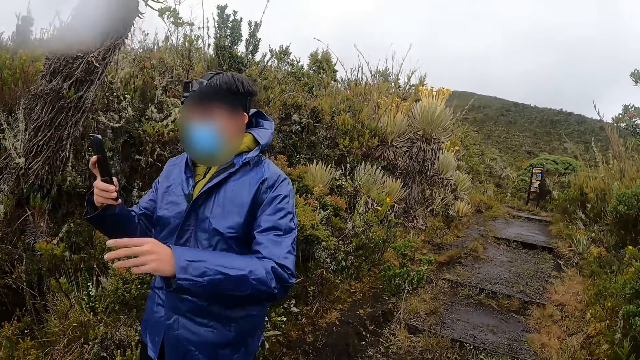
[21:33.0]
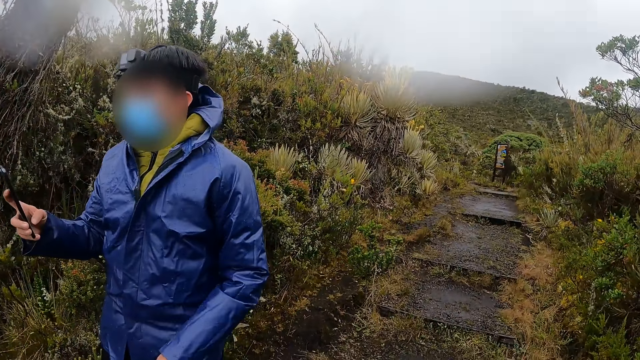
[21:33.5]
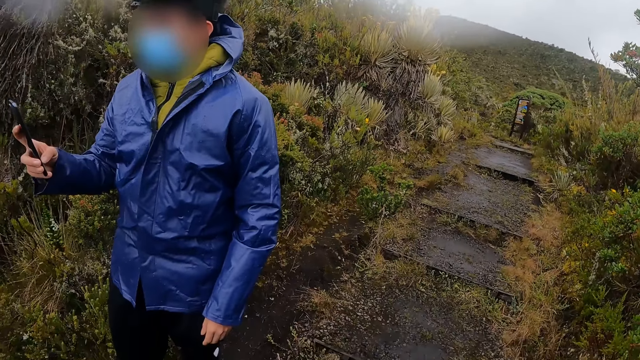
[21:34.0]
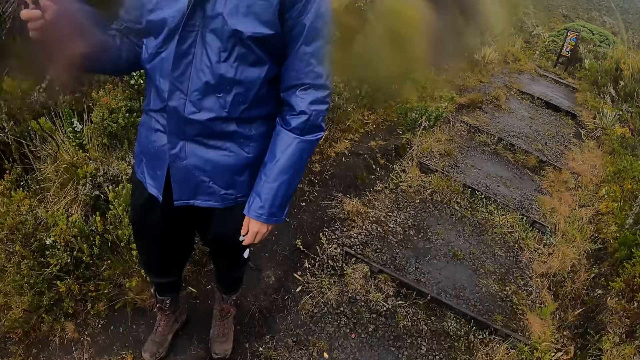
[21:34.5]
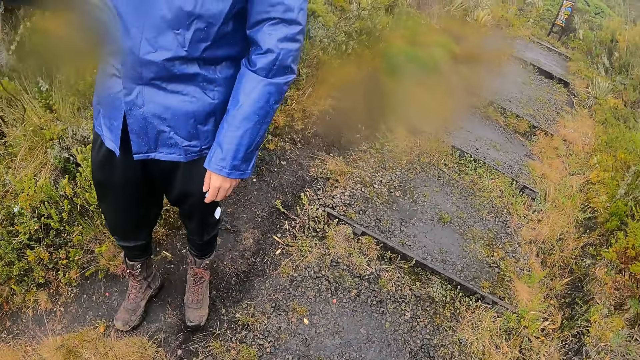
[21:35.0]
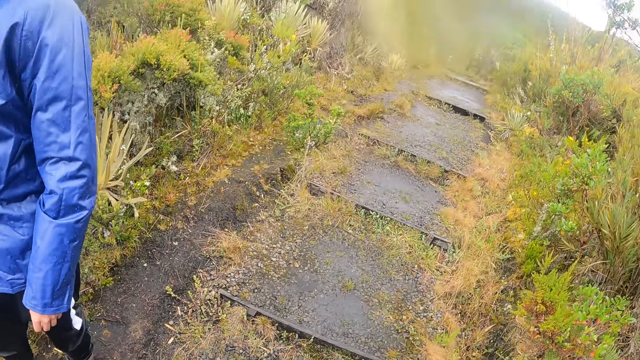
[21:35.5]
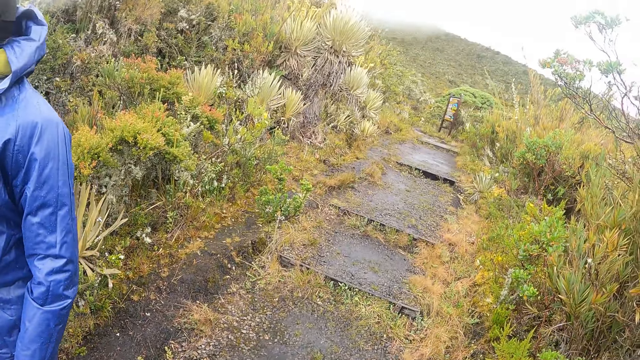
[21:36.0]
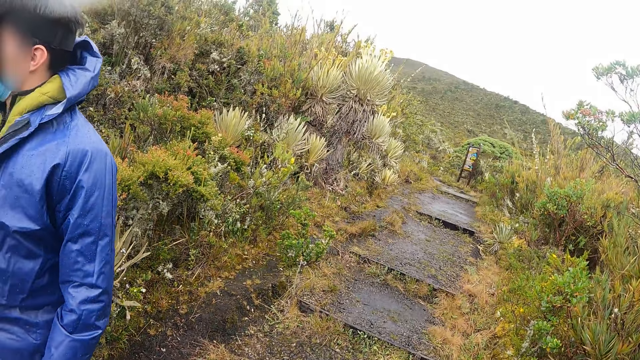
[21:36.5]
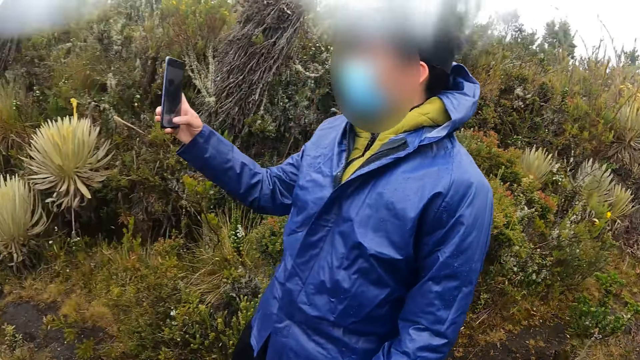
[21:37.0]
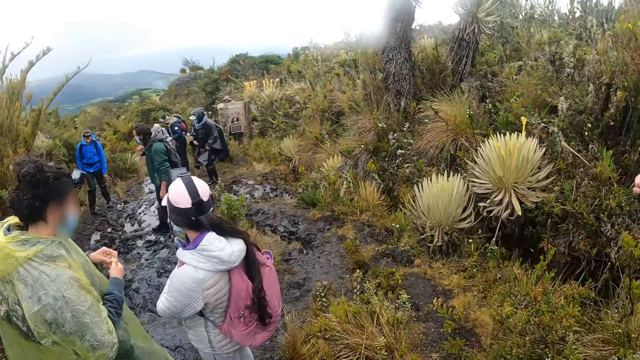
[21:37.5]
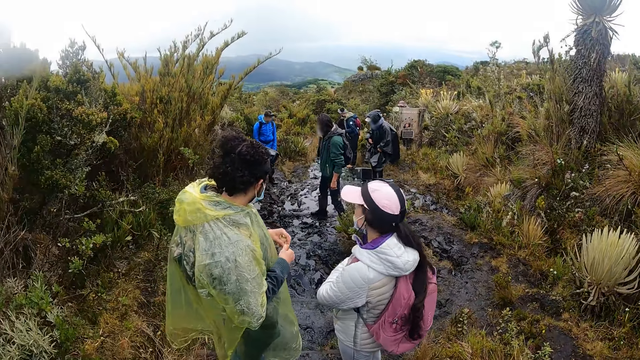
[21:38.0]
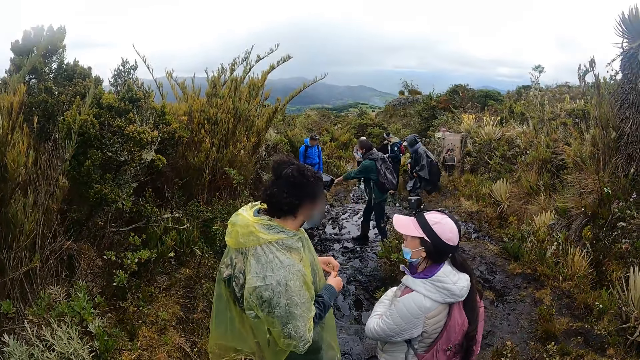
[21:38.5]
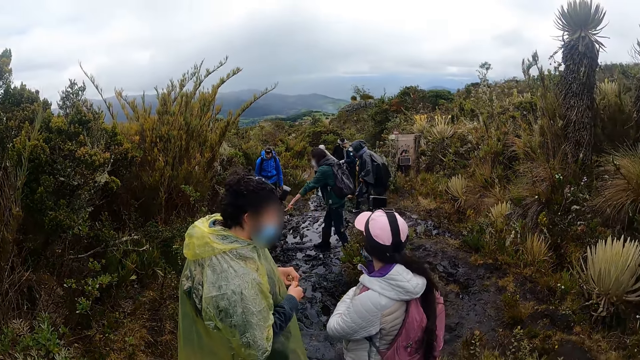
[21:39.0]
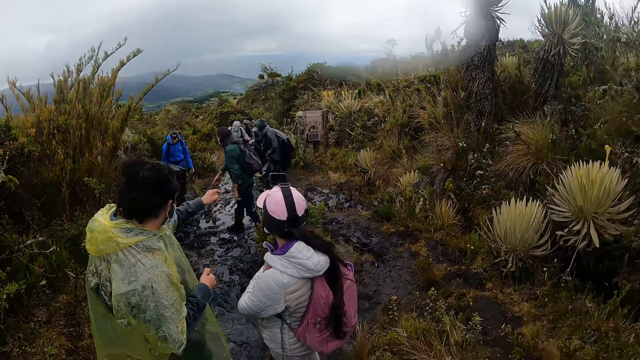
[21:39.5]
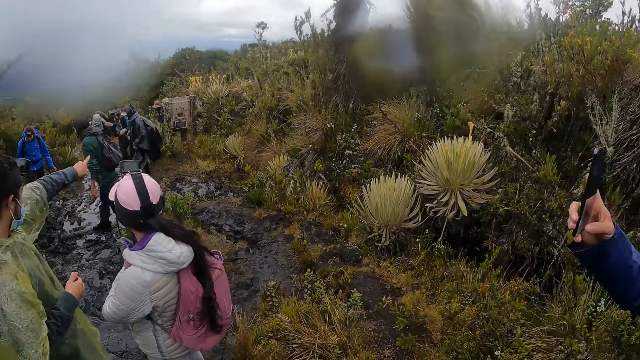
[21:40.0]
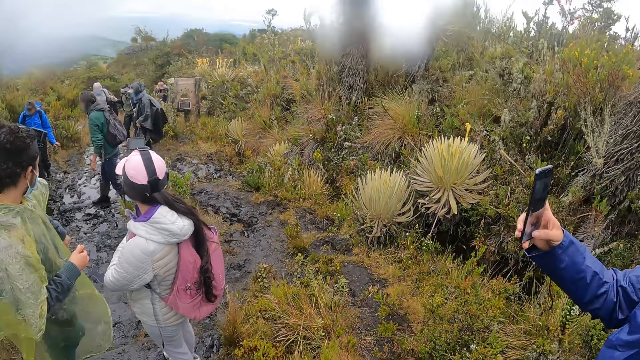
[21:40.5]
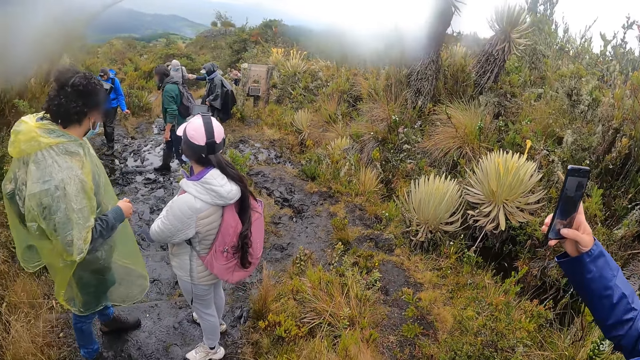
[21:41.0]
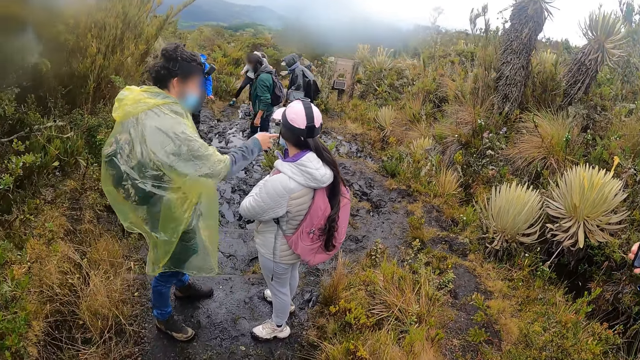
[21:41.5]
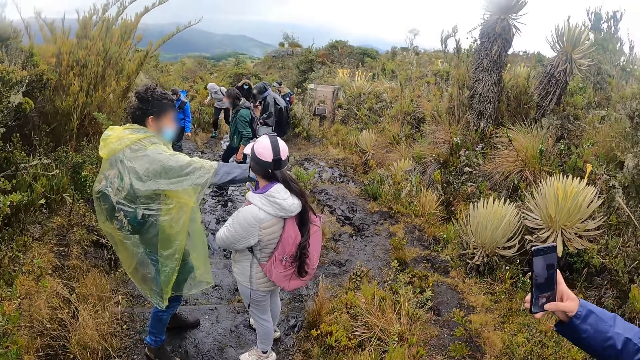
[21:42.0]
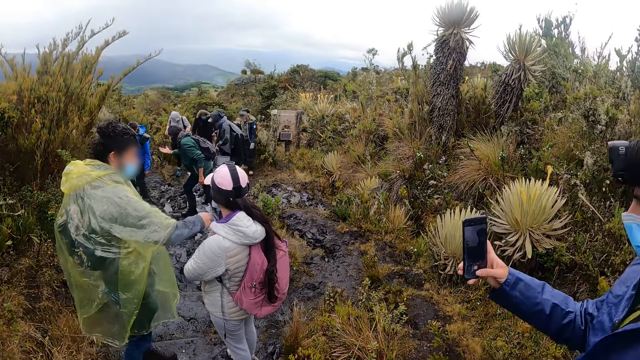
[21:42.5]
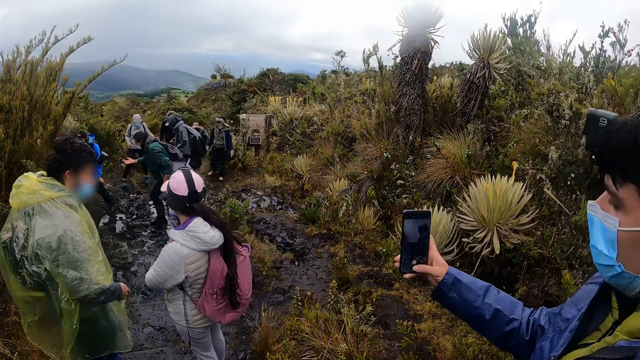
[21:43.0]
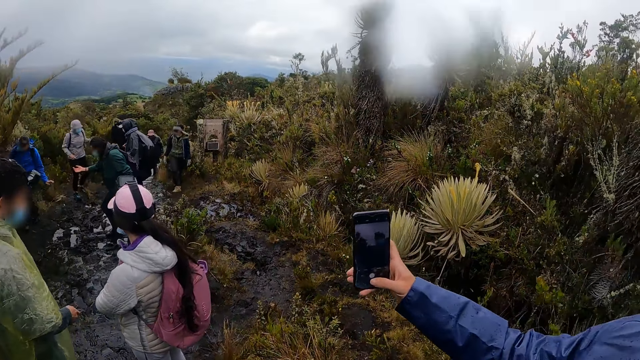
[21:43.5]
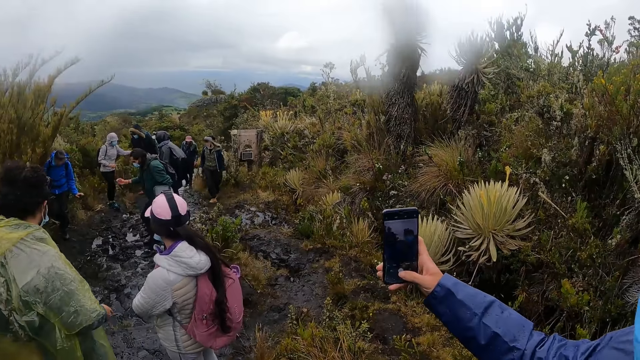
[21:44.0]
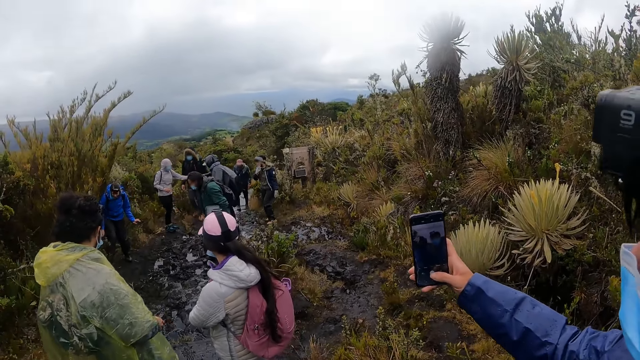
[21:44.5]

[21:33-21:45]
The camera wearer looks around. The man interacts with the woman.

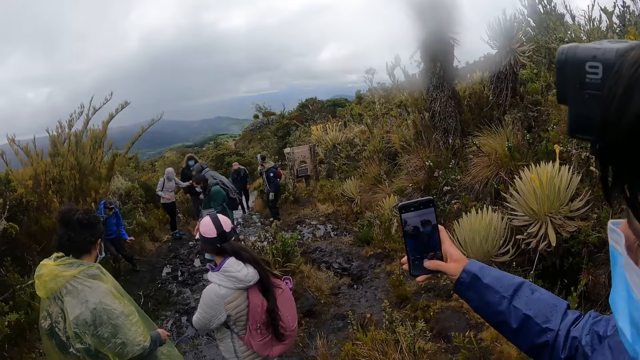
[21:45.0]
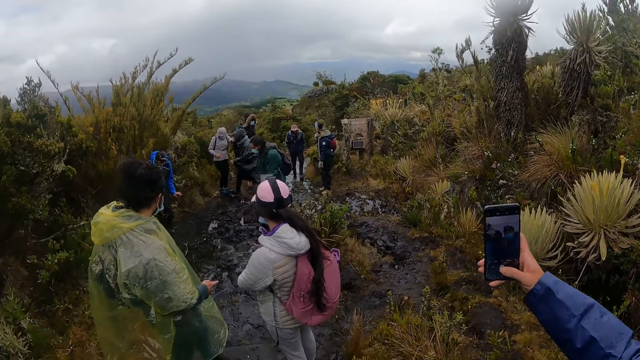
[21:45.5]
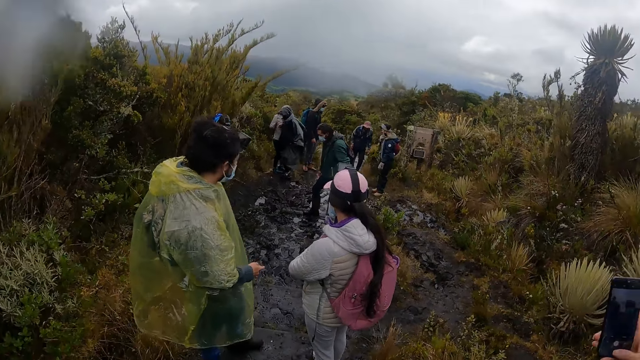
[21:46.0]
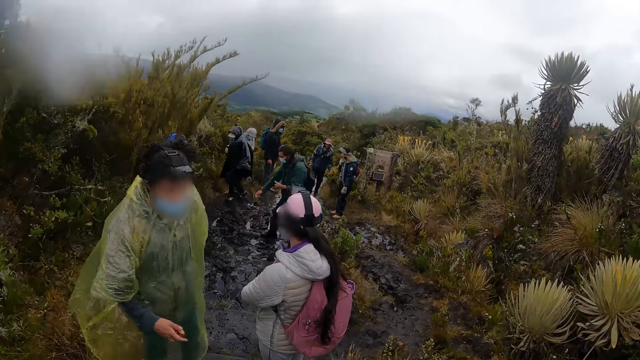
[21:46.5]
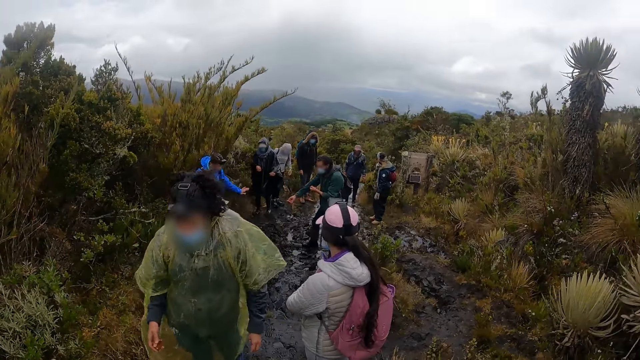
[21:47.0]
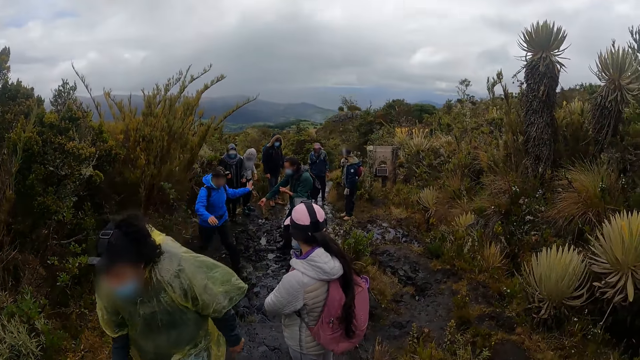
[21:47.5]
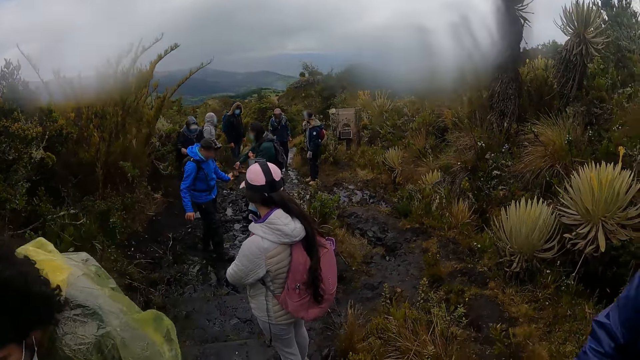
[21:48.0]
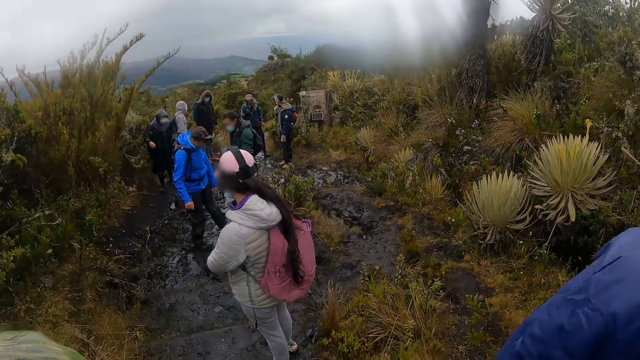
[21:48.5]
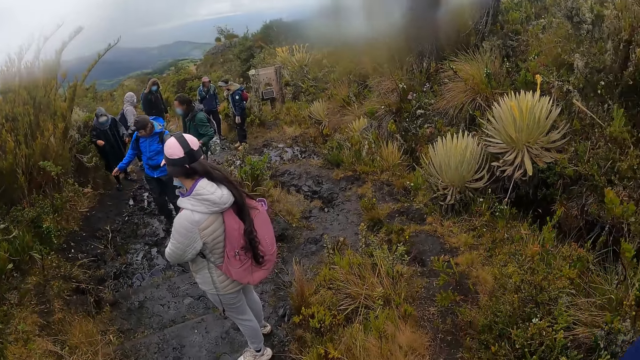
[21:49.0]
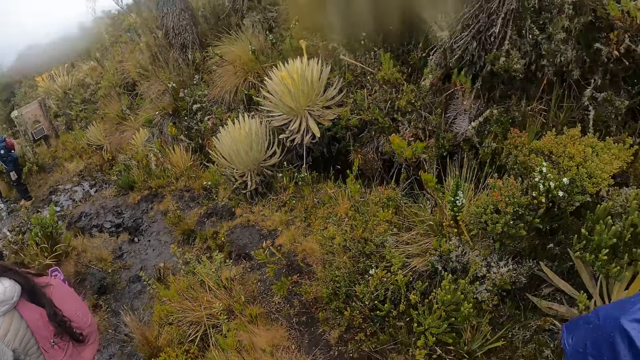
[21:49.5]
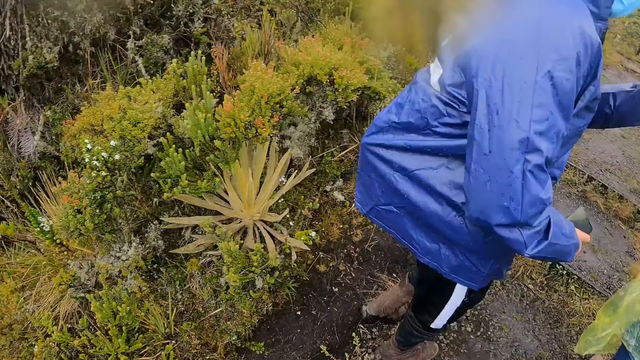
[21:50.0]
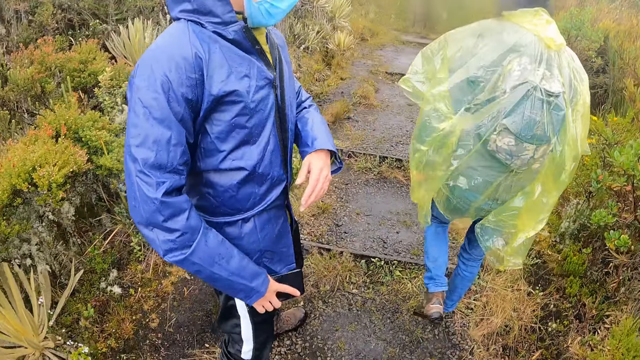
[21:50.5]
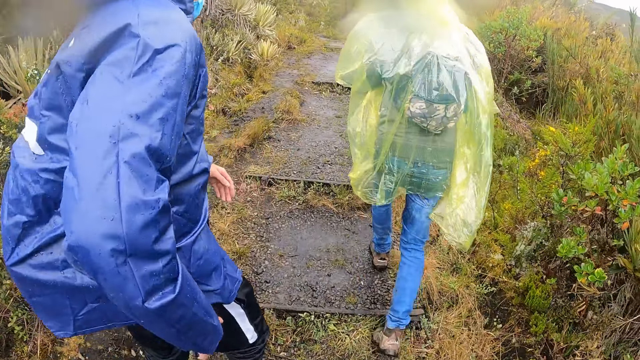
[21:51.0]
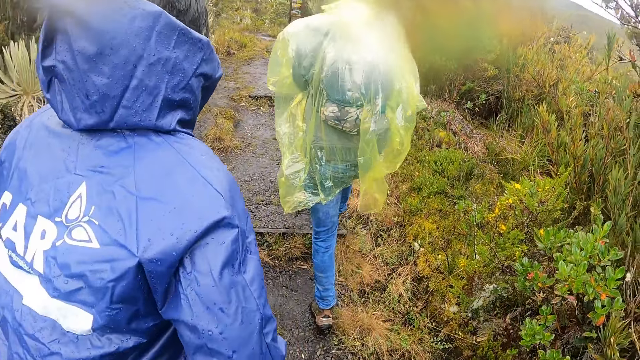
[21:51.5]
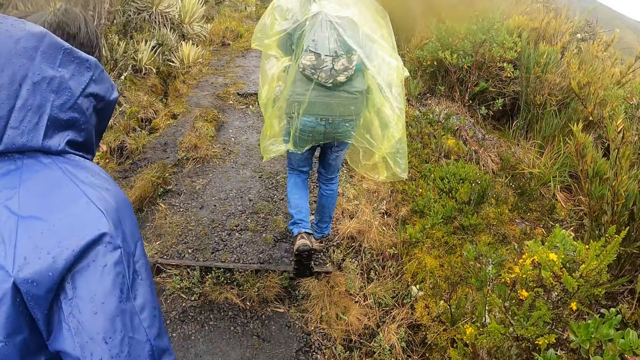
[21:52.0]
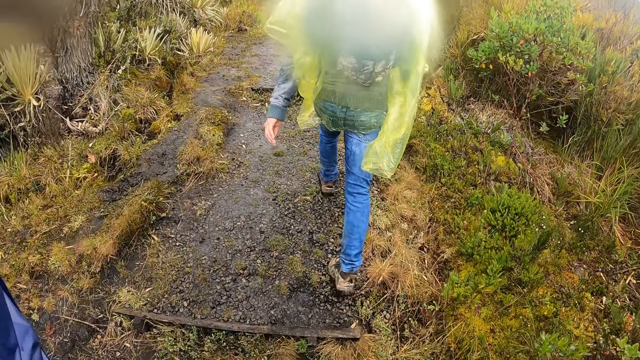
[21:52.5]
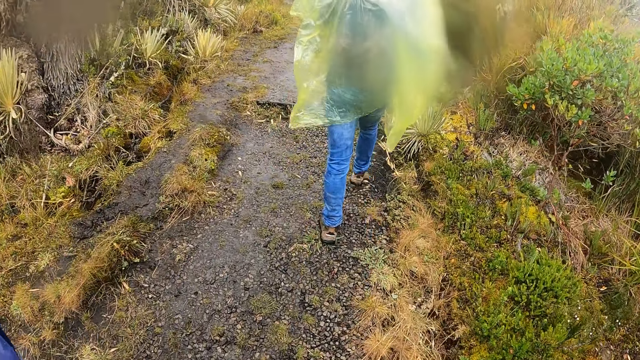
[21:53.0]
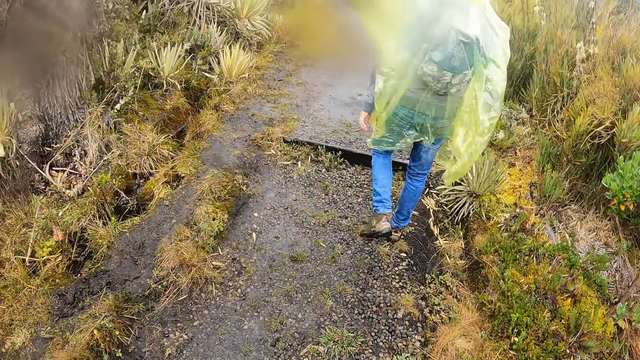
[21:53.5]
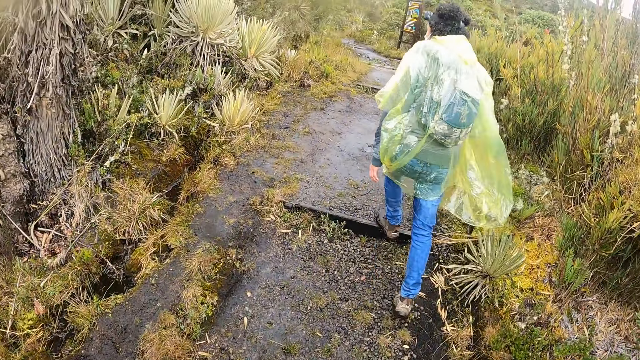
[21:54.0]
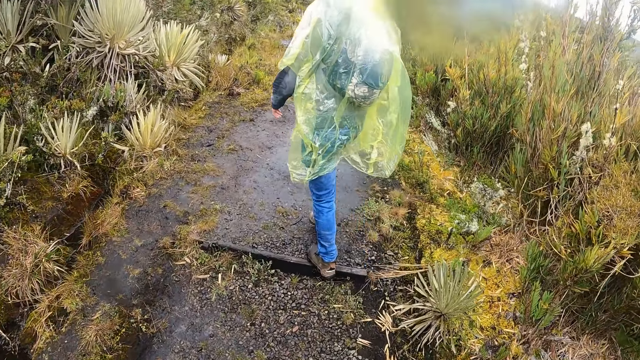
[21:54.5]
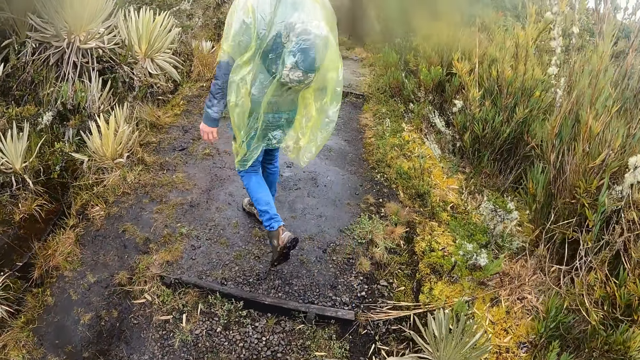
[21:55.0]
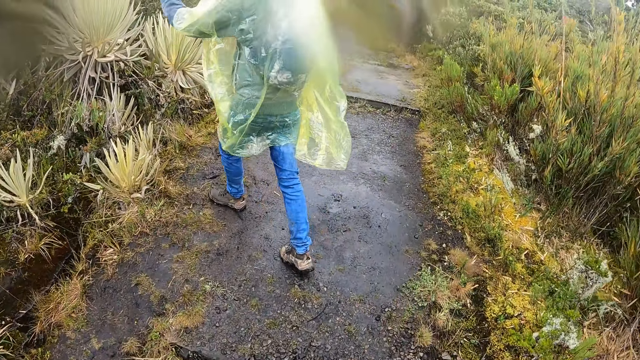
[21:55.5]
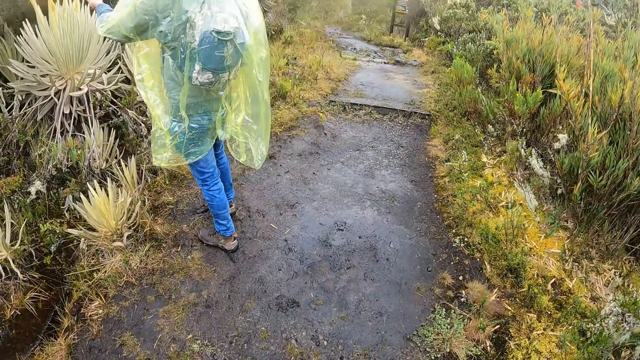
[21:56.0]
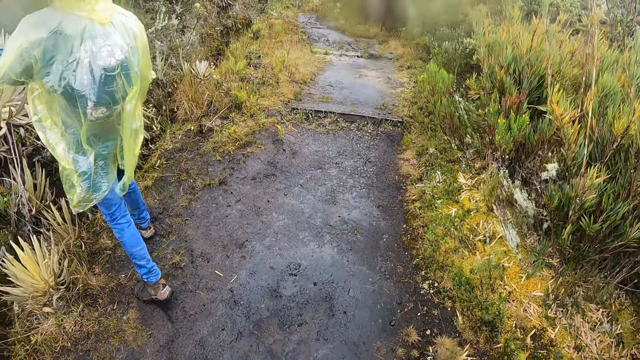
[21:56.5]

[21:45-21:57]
The man interacts with the camera wearer. The camera wearer walks through the pathway on the hill with the group of people.
